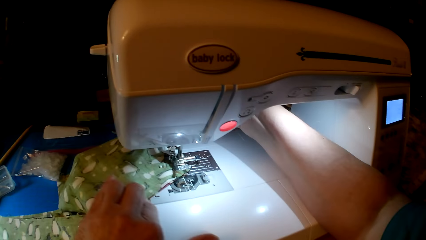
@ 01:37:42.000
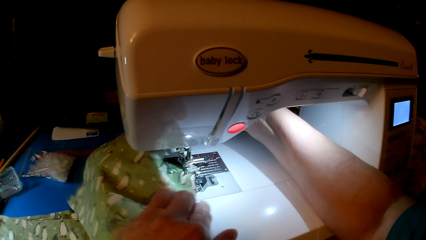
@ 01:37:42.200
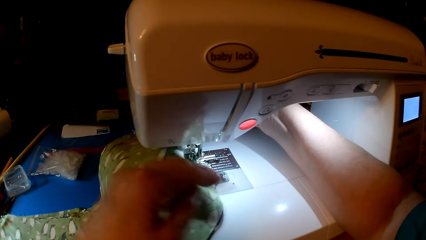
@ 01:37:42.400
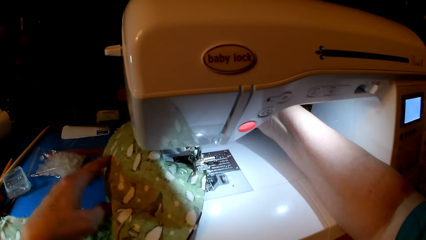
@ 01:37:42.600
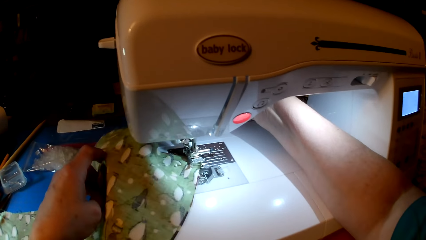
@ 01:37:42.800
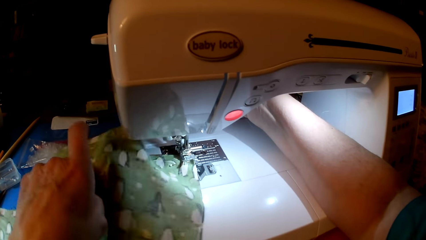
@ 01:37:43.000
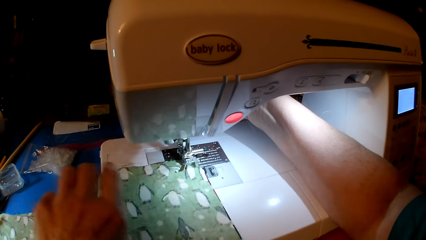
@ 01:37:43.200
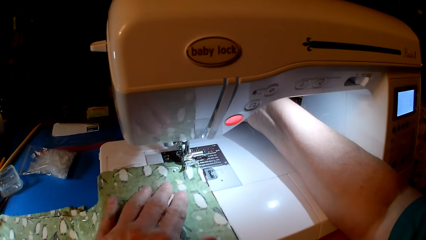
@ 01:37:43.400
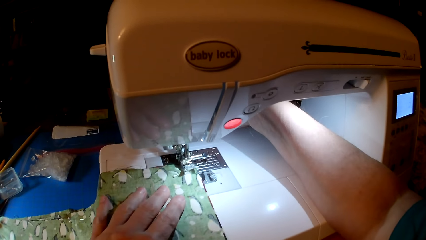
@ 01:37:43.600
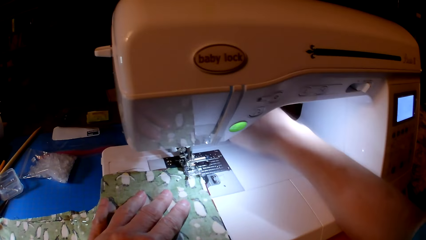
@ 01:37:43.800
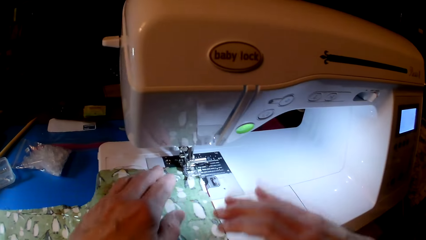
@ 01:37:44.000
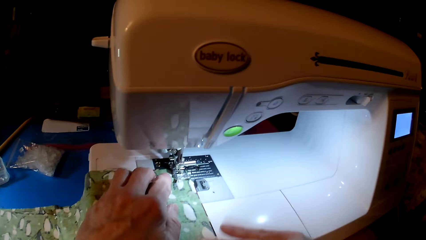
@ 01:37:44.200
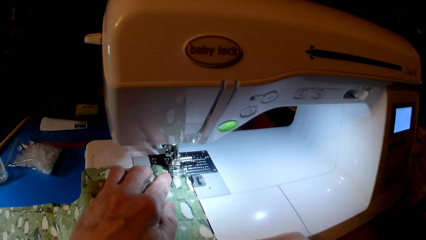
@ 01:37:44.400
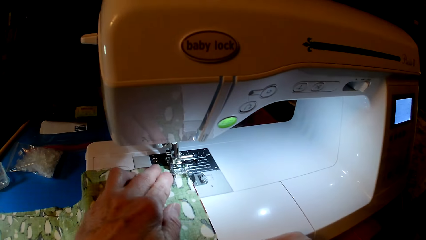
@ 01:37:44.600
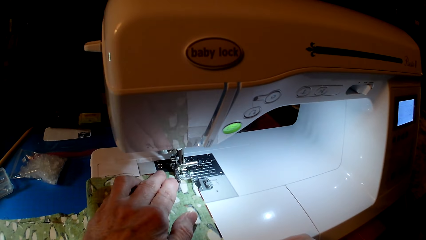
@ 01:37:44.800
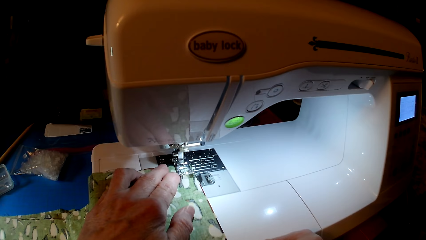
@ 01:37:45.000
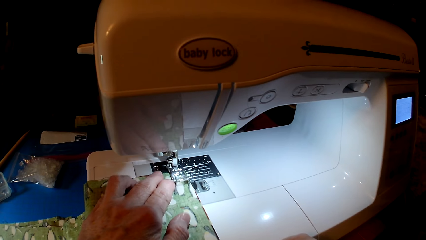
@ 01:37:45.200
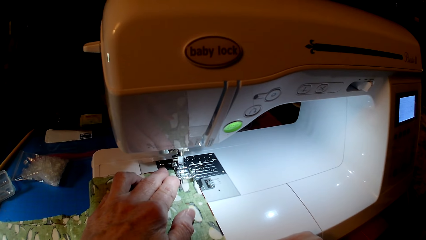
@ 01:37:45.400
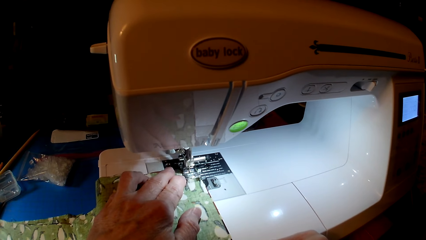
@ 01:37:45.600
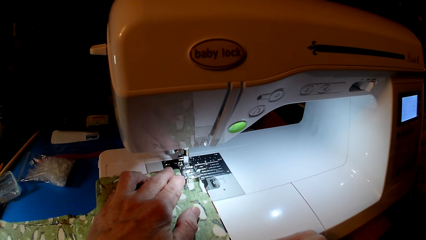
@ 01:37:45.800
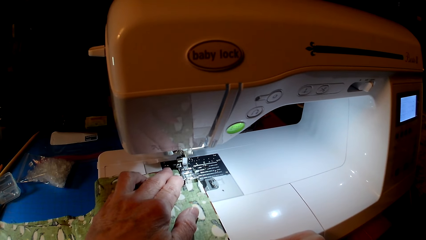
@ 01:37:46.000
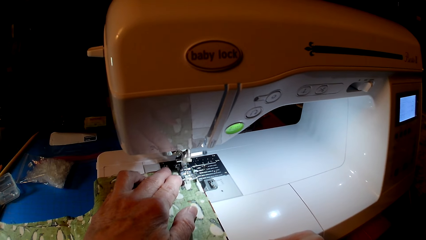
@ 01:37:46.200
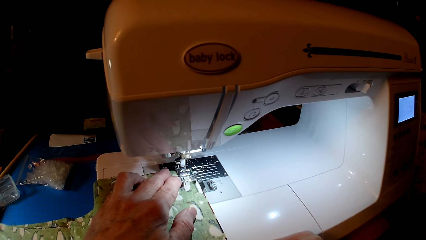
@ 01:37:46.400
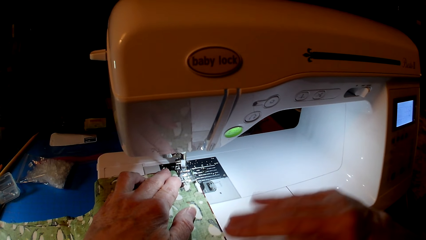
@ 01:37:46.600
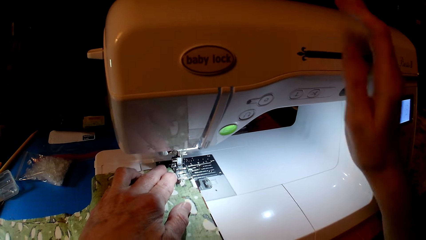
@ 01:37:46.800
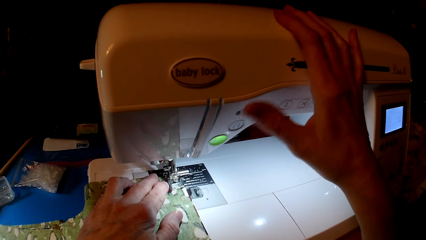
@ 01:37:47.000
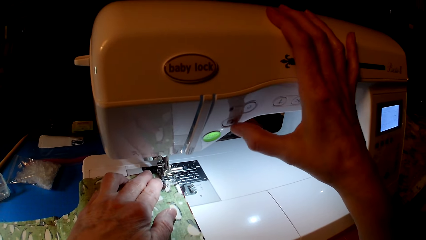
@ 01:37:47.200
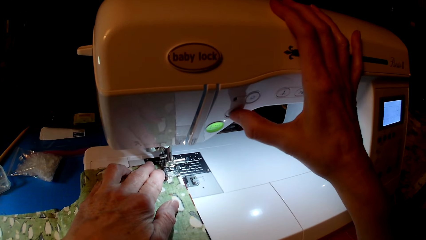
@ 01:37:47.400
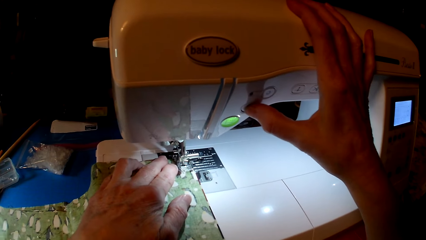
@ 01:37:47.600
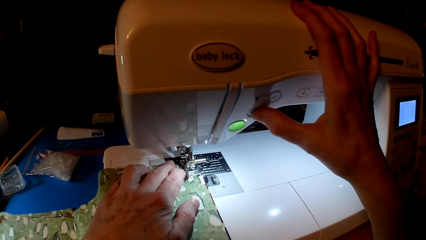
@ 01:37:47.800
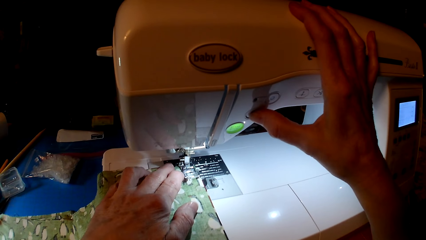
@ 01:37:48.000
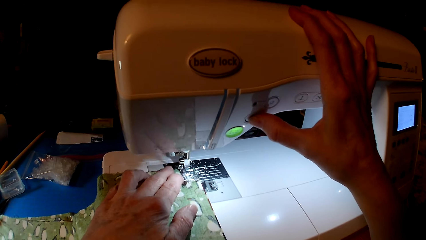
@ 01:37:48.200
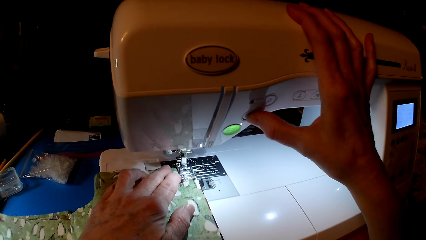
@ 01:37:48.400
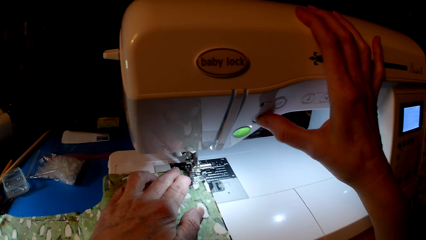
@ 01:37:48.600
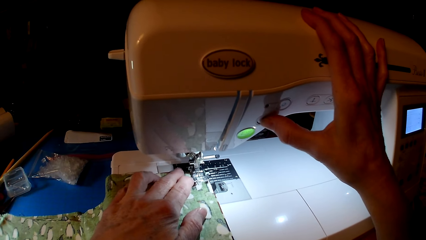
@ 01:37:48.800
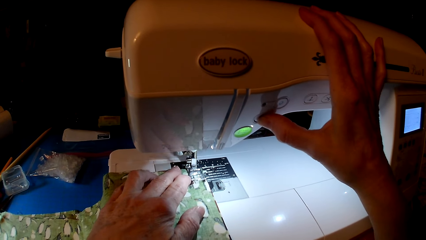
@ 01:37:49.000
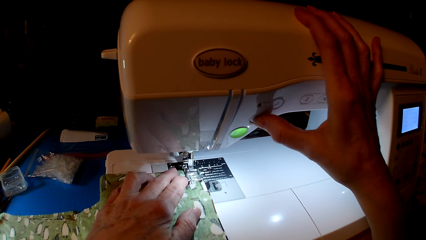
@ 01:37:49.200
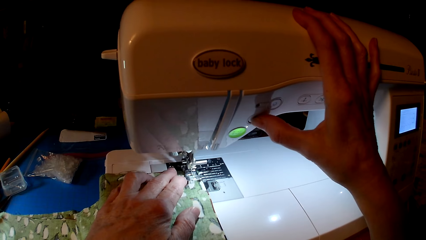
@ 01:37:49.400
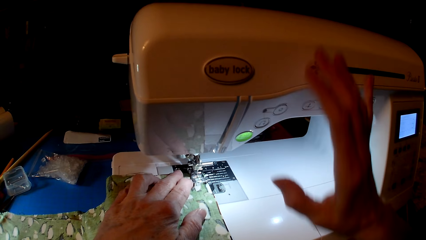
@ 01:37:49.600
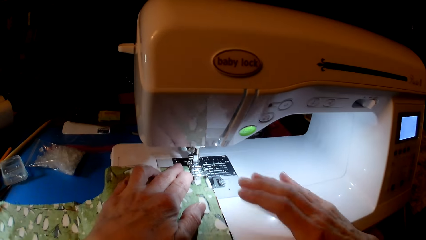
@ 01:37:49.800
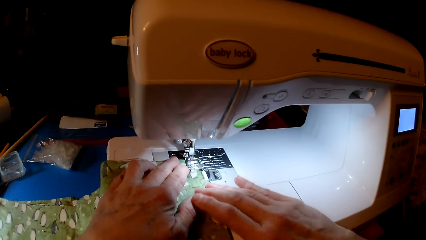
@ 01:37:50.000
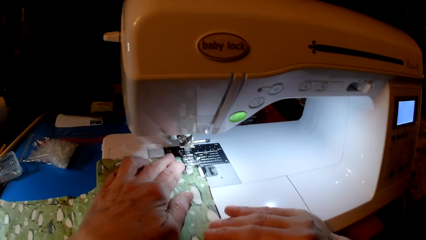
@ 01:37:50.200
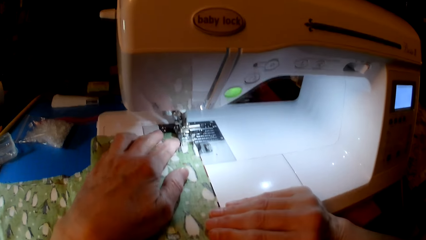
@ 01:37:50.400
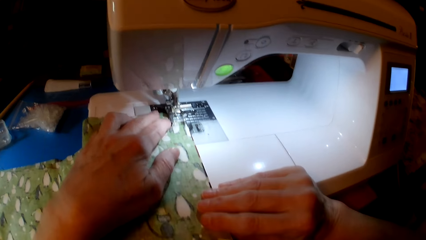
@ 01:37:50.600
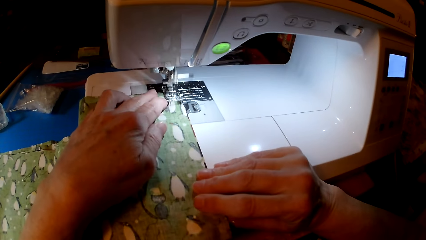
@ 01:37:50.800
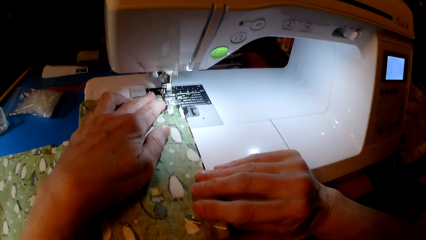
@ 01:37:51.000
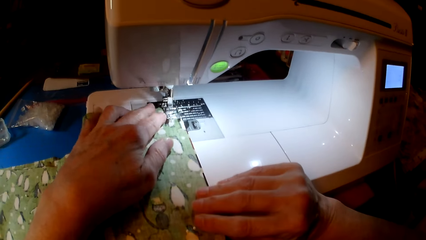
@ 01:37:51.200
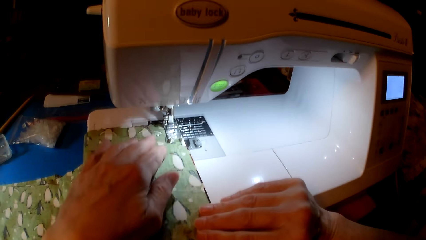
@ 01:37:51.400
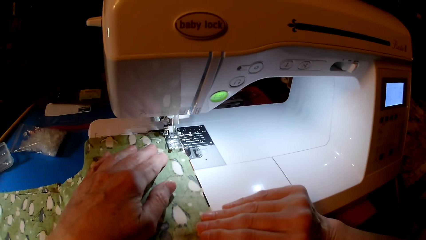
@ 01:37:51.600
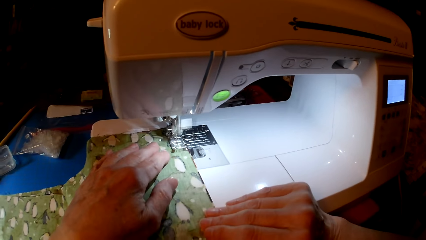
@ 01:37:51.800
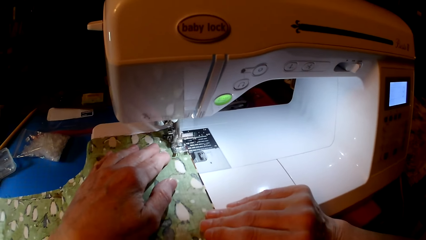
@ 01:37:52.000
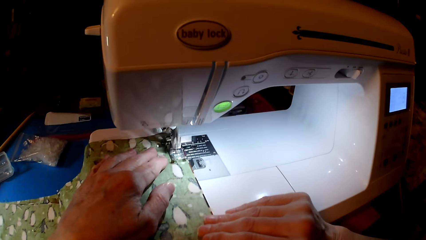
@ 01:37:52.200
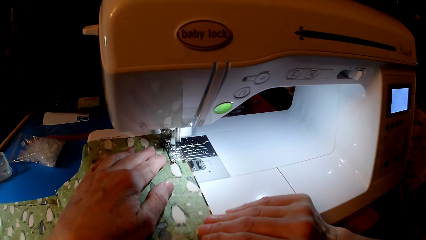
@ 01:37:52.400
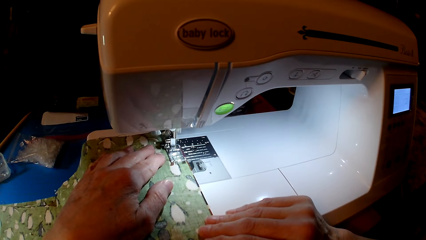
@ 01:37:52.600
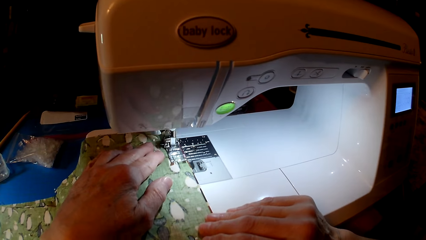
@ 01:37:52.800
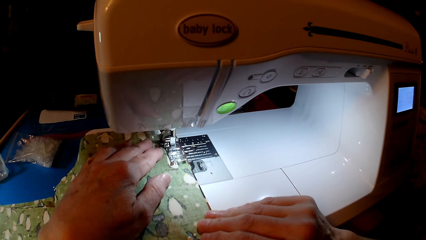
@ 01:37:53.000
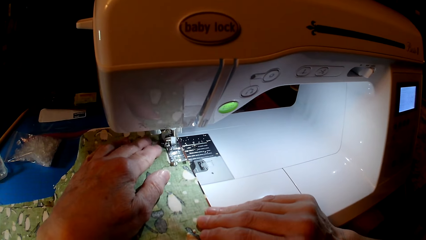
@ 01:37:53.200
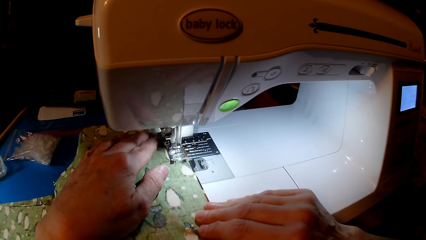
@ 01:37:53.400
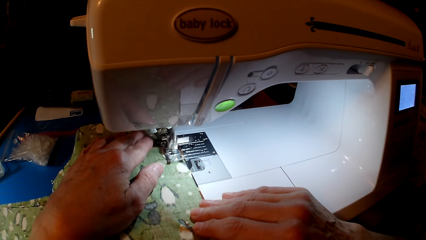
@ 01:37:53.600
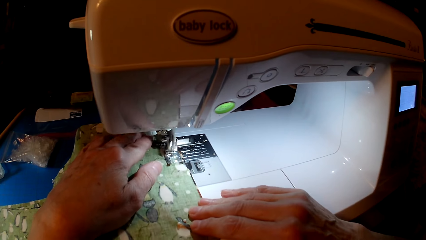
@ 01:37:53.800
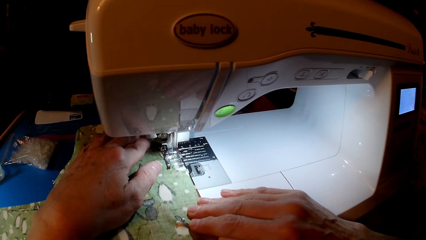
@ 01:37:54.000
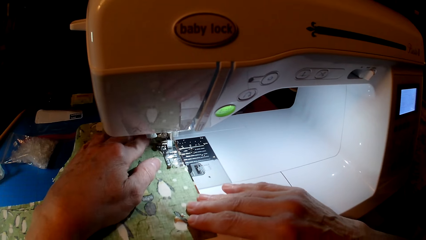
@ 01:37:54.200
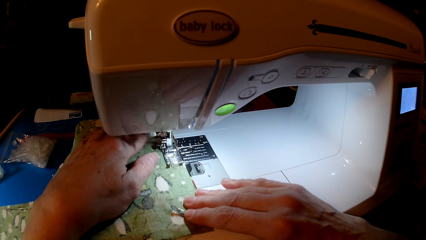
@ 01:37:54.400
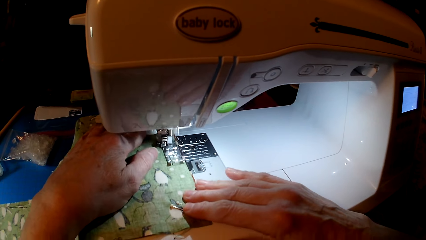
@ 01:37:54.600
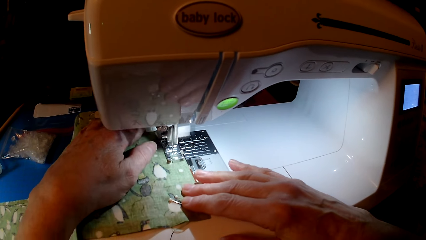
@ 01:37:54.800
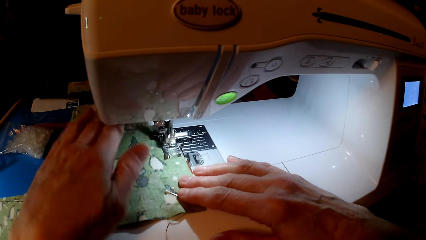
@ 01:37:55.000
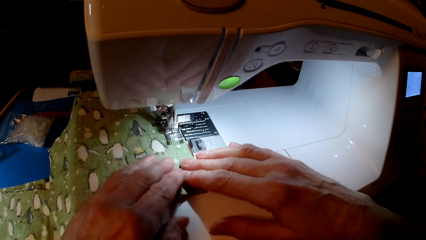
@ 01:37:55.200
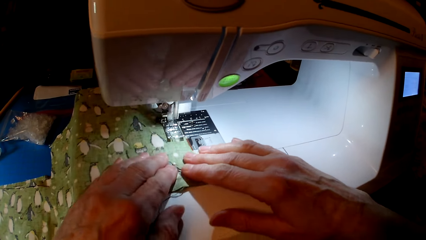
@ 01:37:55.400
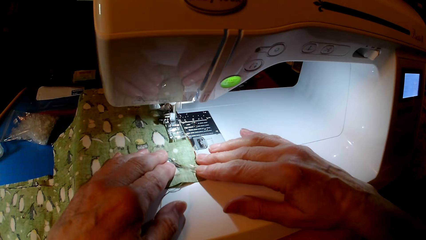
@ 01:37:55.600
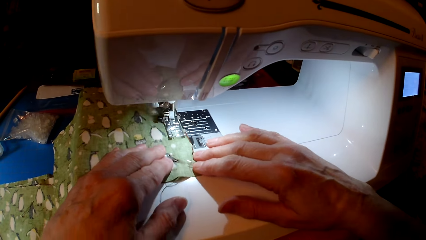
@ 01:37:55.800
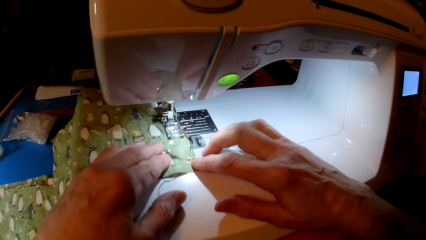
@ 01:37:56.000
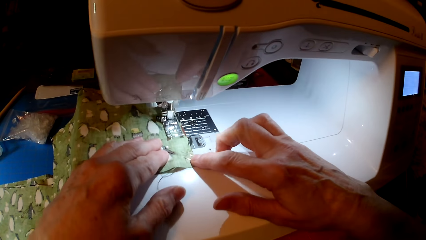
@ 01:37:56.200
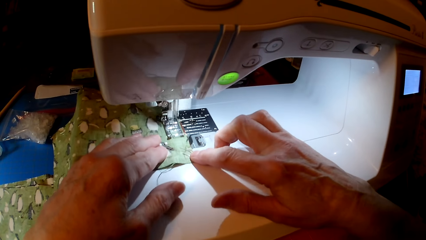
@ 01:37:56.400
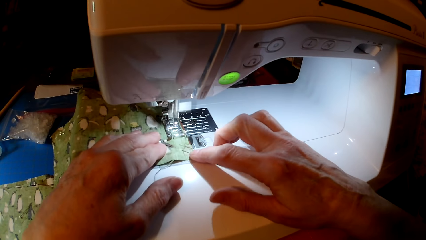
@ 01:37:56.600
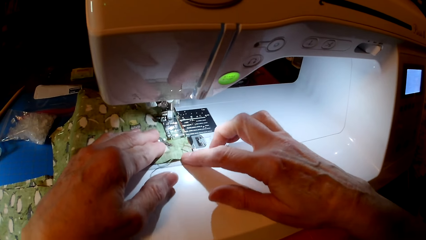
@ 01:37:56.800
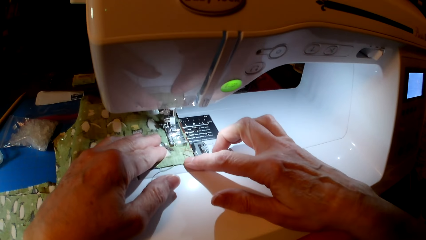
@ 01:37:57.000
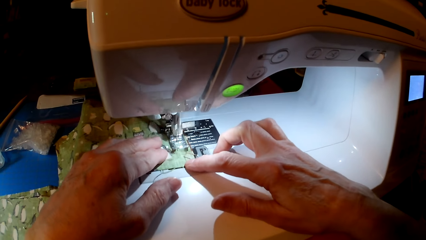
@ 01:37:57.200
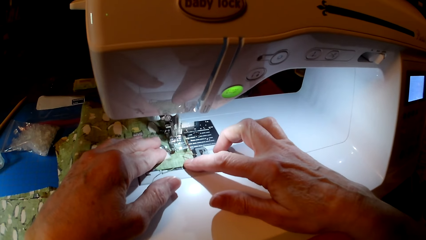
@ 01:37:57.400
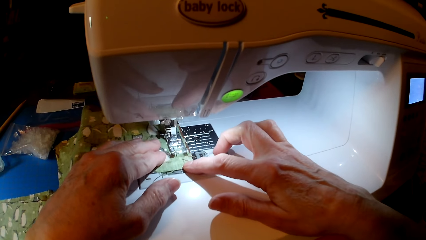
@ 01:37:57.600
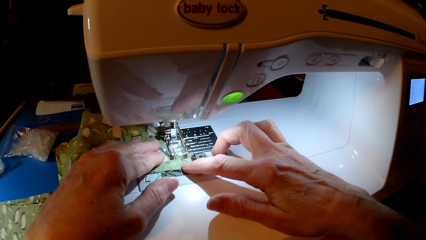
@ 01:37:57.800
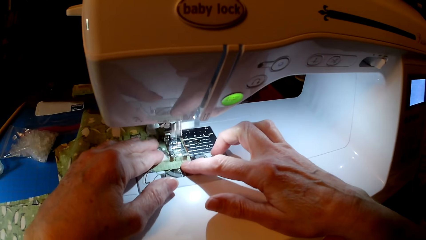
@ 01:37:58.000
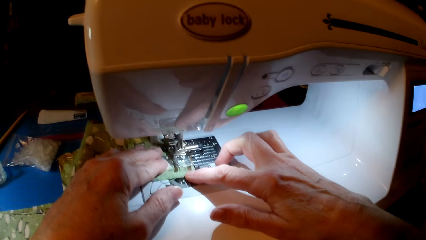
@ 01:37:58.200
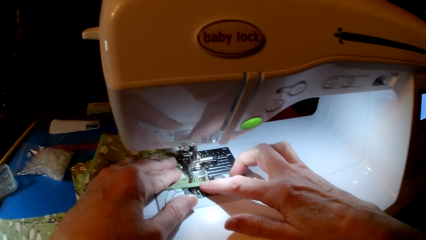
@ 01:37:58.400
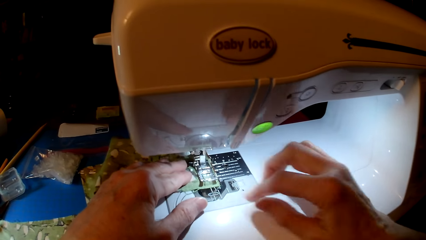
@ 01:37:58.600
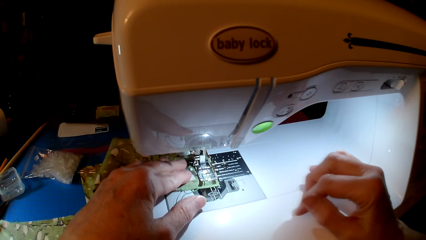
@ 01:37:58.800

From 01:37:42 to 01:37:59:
The camera wearer turns the cloth. They sew the cloth. They press the sewing machine. They look at the cloth. They sew the cloth.
